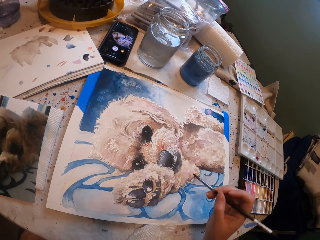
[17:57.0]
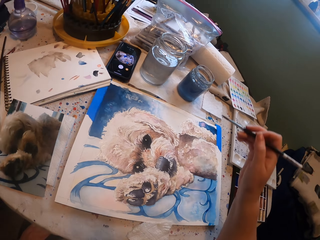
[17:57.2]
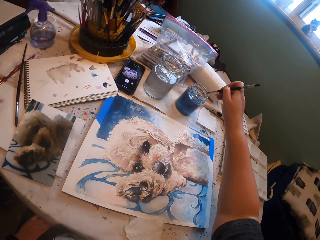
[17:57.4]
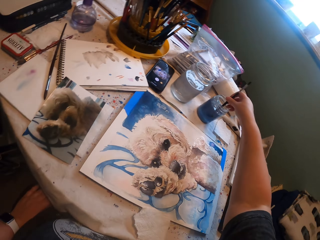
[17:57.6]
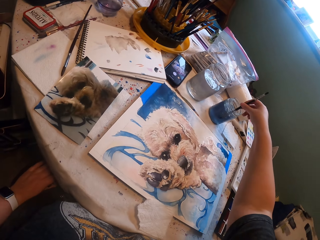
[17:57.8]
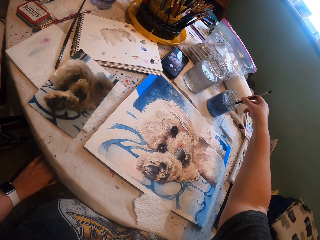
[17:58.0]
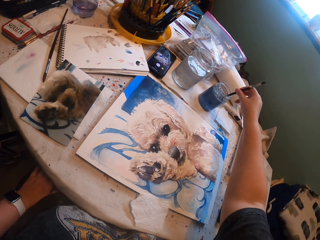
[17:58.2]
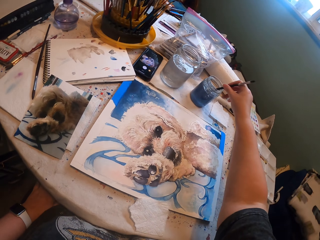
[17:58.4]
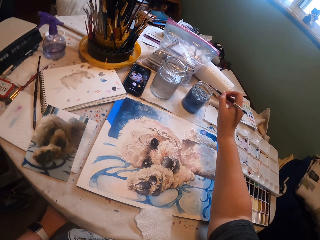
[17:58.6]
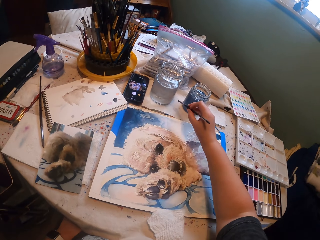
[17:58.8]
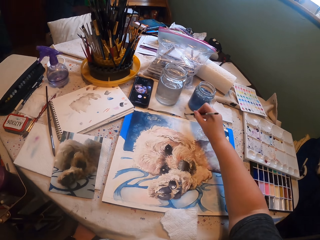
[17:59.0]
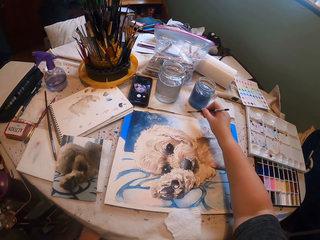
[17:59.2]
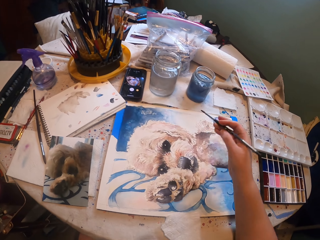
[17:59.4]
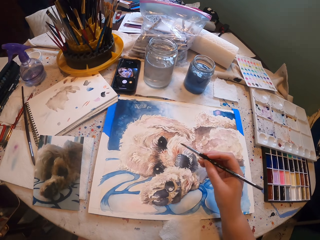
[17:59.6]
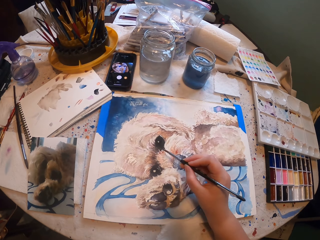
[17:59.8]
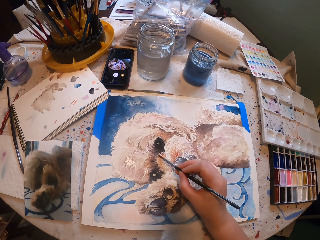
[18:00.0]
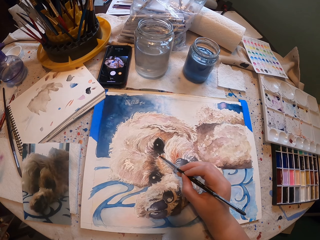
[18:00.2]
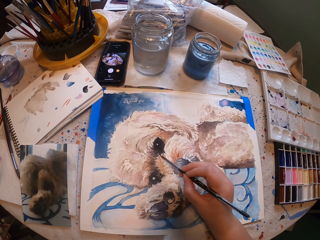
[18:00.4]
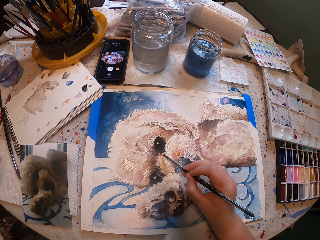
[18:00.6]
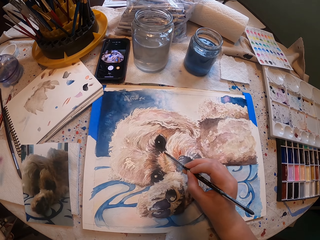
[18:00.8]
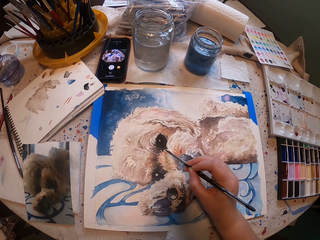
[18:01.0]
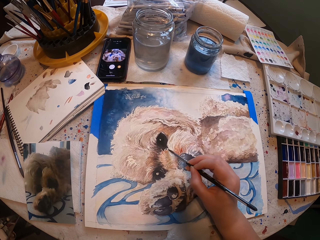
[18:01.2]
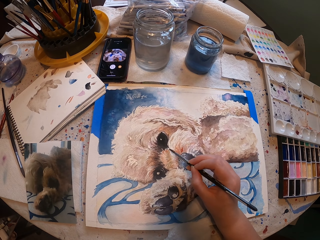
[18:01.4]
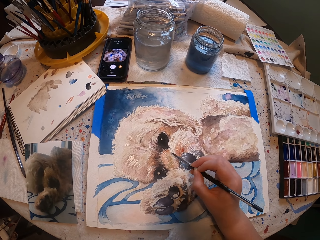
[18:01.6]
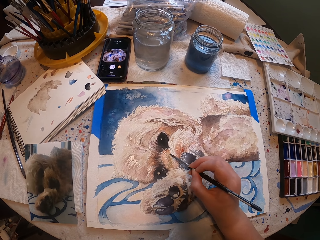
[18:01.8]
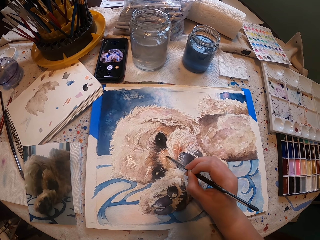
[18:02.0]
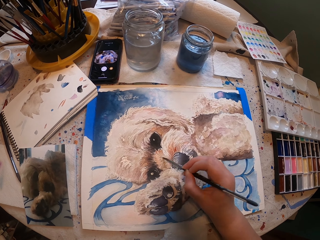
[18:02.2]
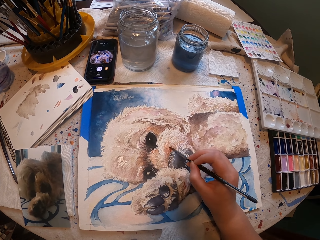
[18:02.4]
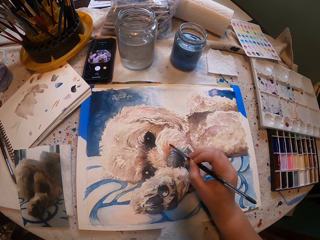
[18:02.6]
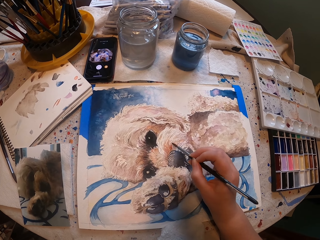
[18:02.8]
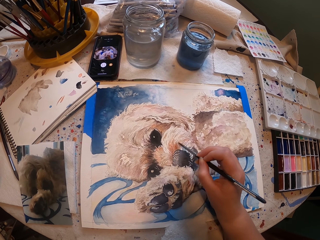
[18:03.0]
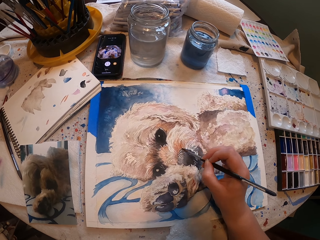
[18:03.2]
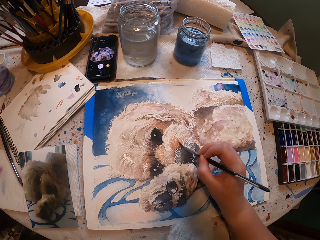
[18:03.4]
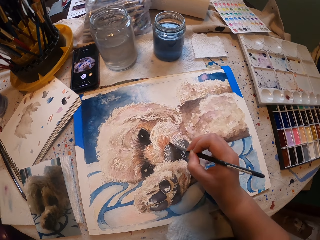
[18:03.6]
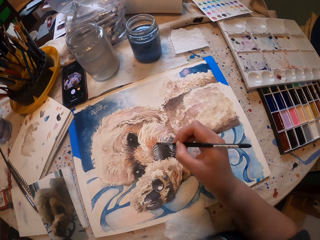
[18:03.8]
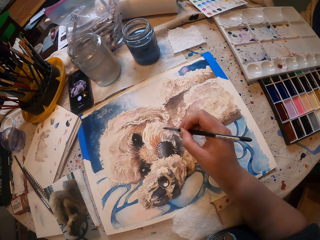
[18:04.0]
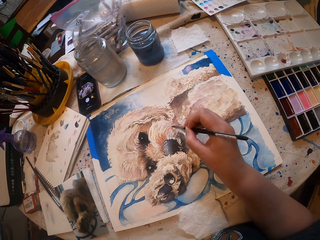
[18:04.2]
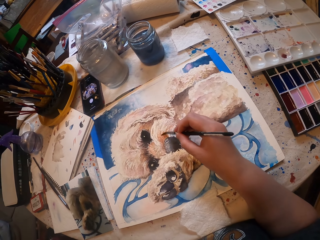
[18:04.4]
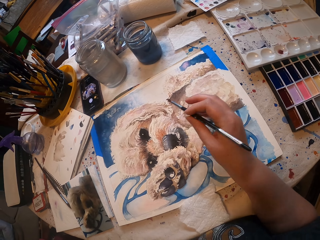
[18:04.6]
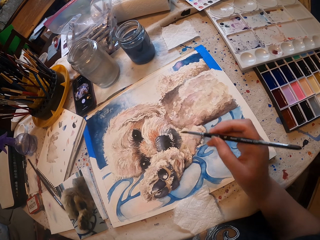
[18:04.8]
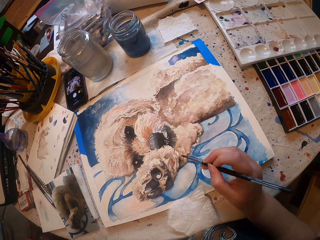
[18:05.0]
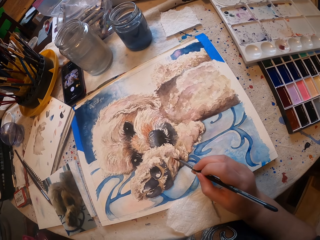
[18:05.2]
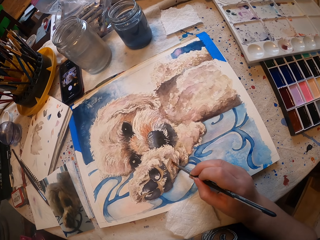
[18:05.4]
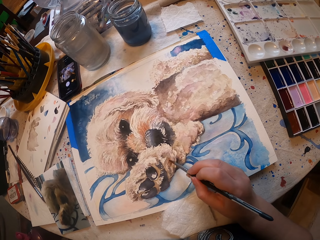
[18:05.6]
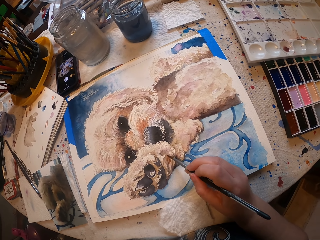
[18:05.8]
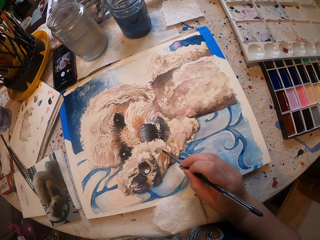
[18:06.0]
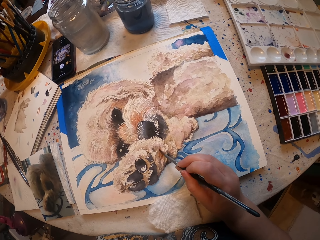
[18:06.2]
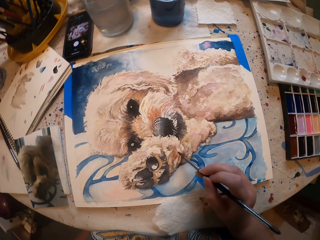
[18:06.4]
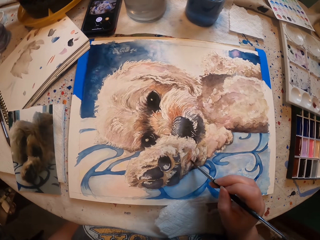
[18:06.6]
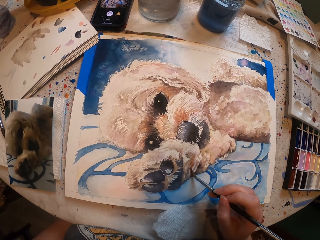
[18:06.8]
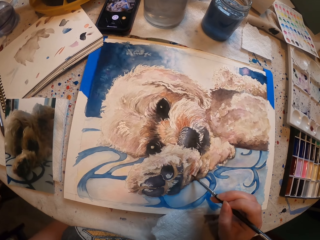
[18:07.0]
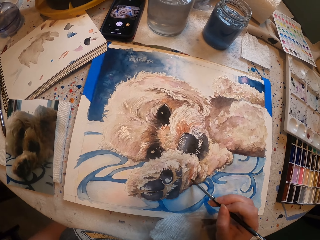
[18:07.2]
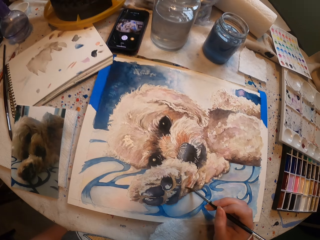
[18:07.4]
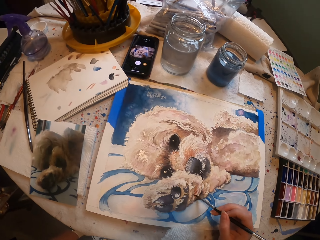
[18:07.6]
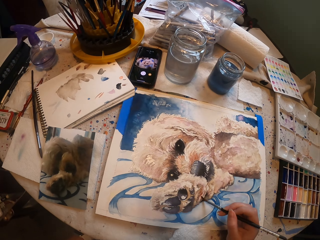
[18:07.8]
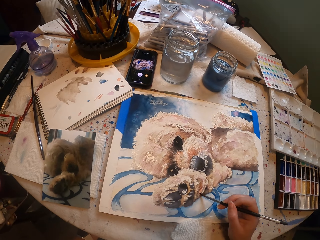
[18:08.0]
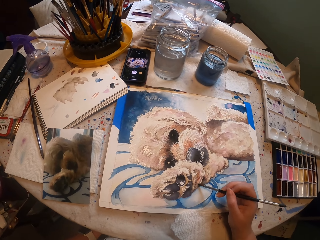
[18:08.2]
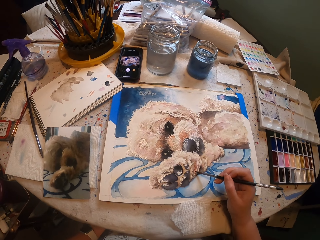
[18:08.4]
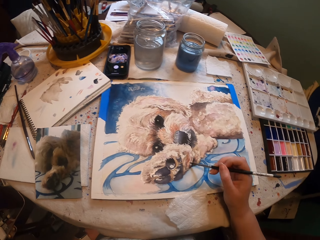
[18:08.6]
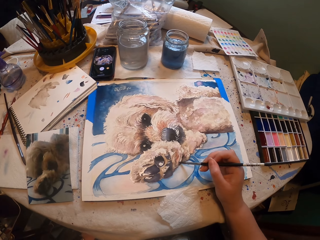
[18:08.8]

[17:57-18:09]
The camera wearer paints a painting with a paintbrush. They dip the paint brush inside the paint jar, in water. They wipe the paint brush on the tissue paper. They paint the picture on the painting board with the paint brush. They paint a painting with the paintbrush. They paint a painting with the paintbrush again.

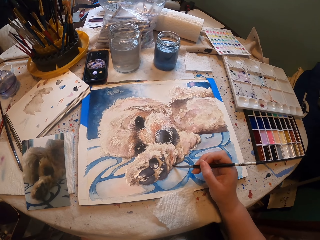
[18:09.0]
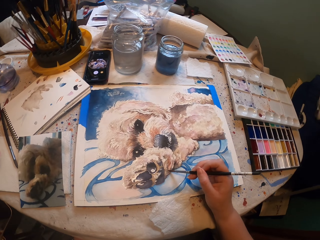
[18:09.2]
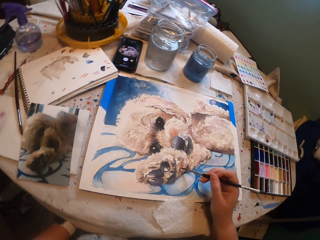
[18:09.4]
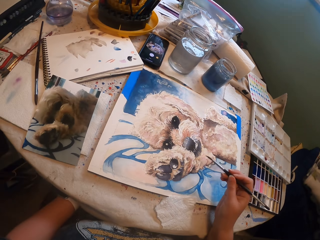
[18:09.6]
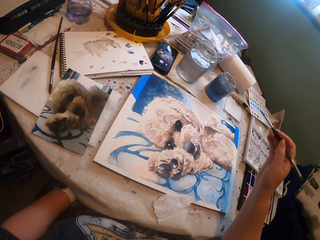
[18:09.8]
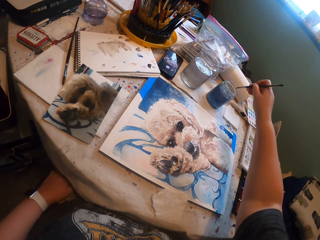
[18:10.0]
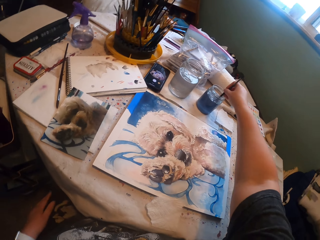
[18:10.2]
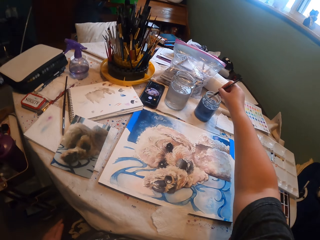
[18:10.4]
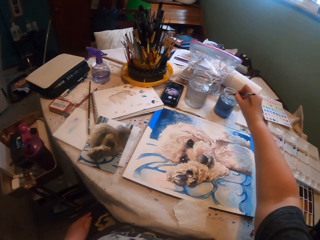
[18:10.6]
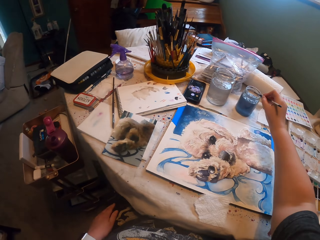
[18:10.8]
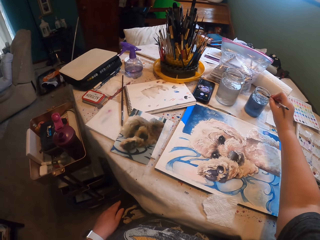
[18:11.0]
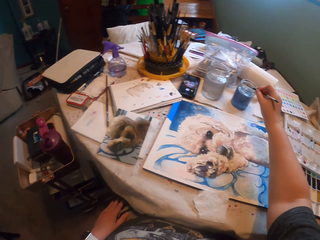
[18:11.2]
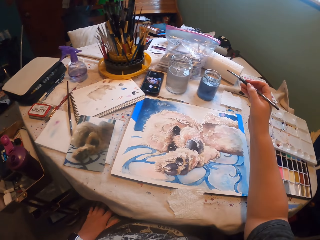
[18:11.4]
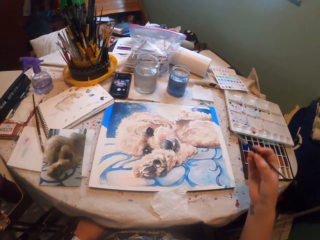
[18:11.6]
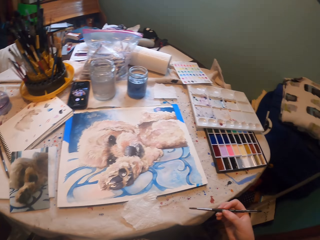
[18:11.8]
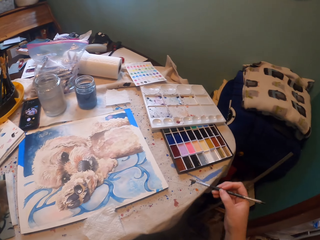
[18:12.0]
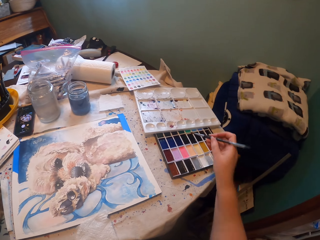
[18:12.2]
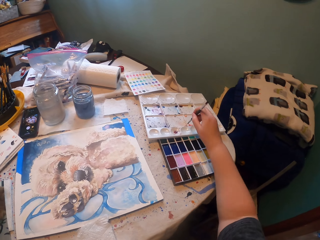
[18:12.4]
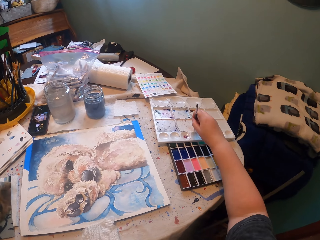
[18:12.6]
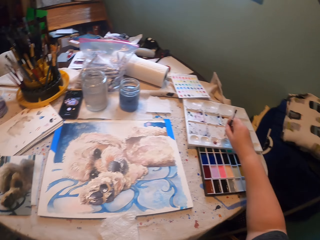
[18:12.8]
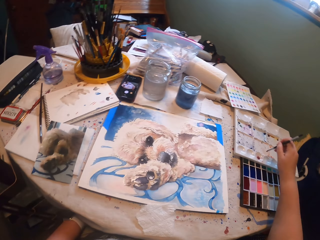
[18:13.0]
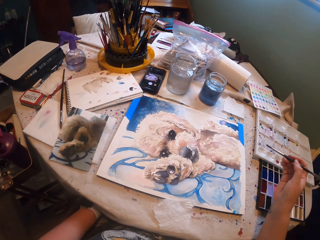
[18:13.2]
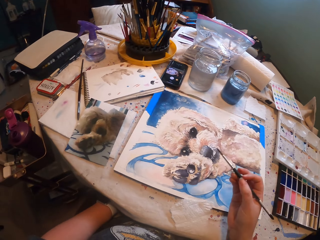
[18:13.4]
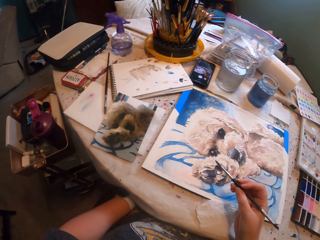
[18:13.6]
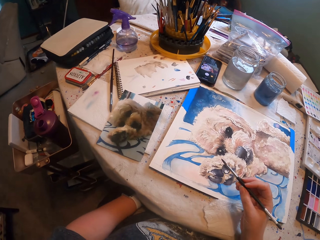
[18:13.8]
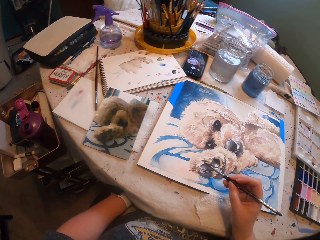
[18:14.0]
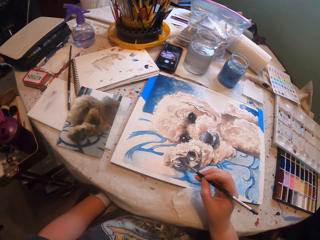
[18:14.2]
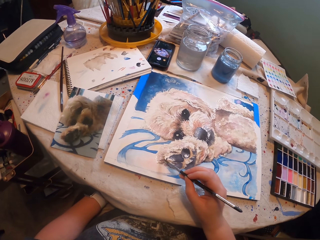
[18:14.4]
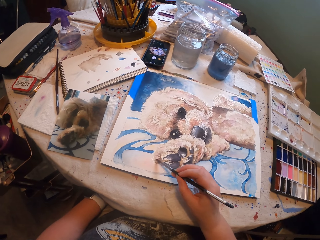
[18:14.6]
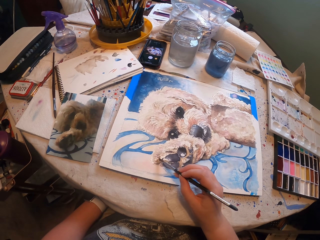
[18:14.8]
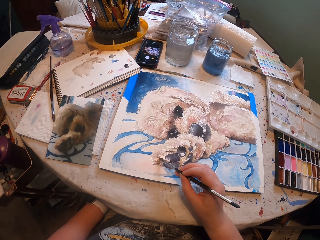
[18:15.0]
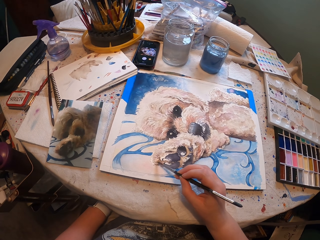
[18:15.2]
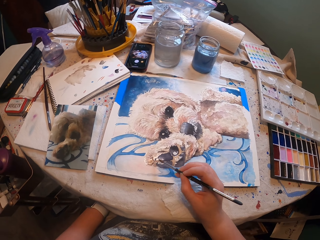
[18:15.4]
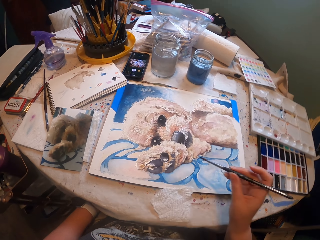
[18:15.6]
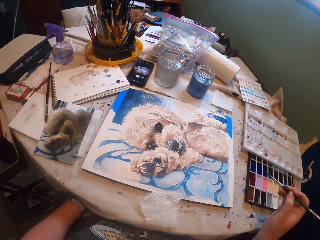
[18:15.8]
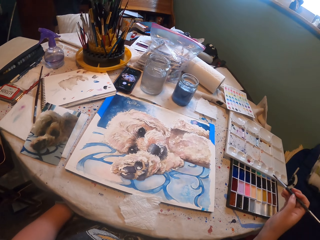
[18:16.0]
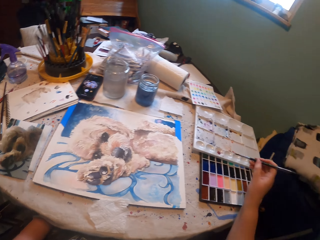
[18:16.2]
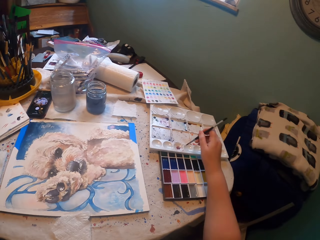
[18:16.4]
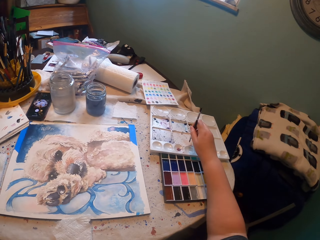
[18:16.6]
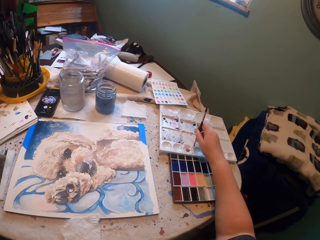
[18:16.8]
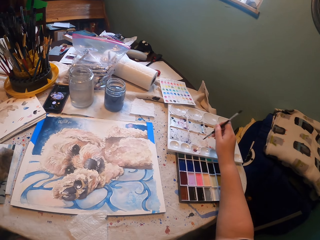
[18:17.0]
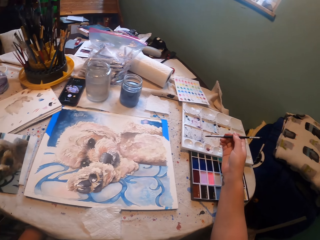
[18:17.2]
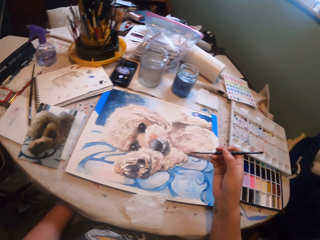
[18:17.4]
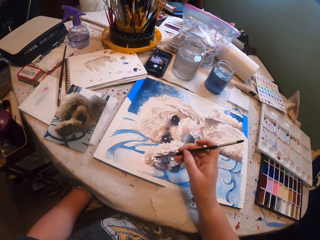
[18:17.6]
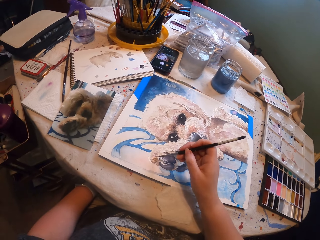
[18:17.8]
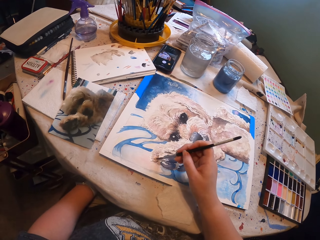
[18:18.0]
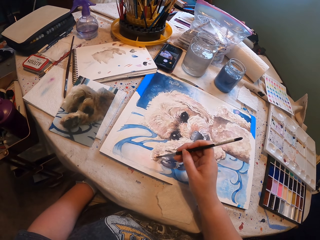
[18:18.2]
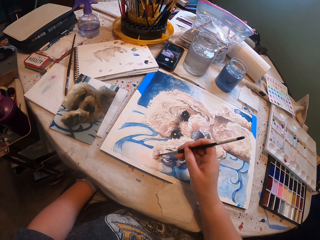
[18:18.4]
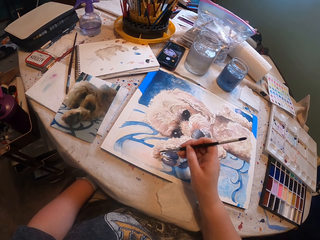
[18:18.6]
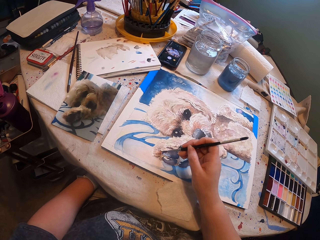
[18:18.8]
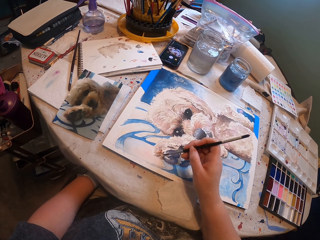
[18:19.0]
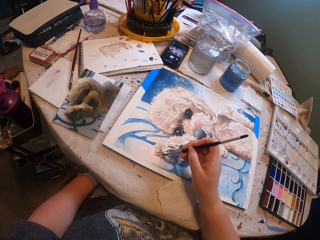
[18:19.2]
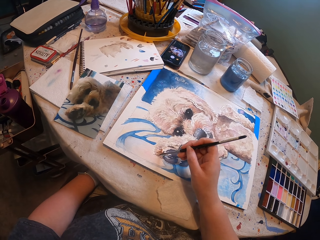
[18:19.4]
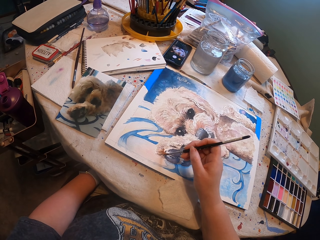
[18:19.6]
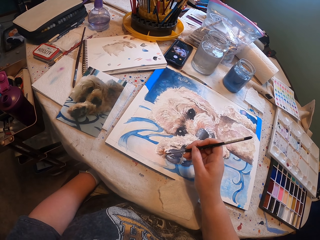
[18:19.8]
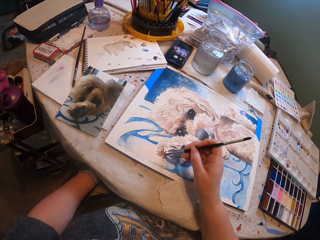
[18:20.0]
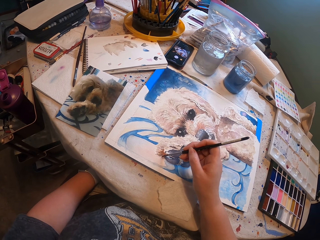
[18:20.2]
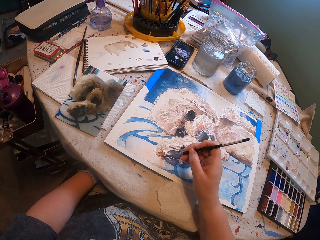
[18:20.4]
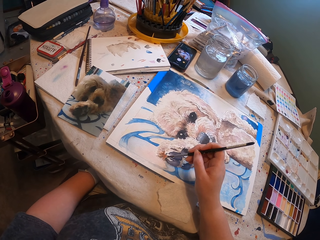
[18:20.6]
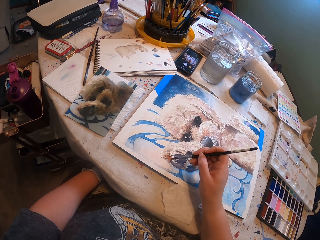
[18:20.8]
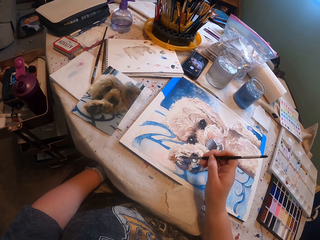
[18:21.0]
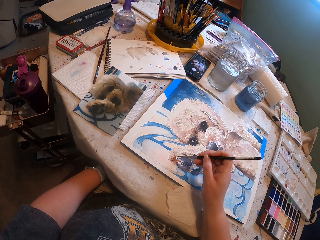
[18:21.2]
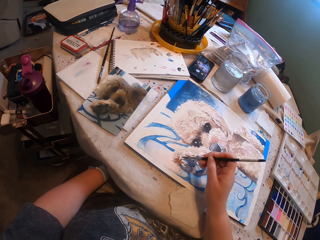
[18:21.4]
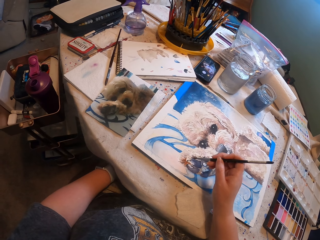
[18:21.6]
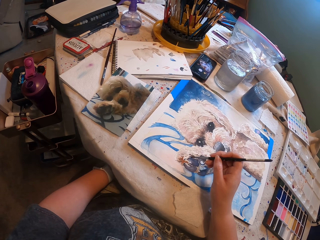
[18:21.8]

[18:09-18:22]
The camera wearer dips the paint brush inside the paint jar, in water. They pick the paints with the paint brush in the palette. They paint the picture on the painting board with the paint brush. They dip the paint brush in the palette. They paint on the board with the paint brush.
